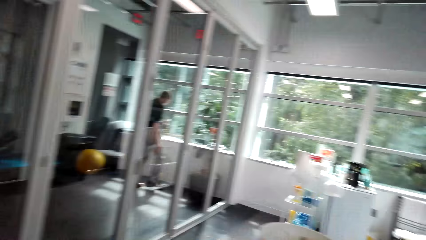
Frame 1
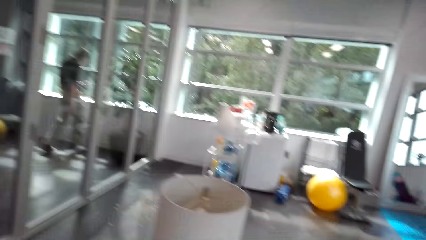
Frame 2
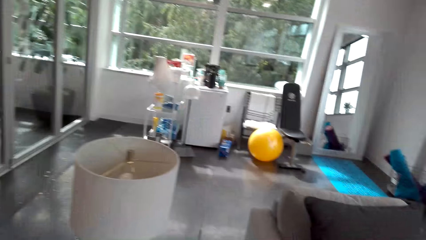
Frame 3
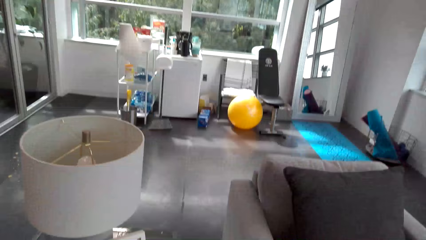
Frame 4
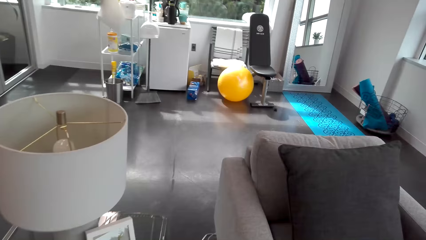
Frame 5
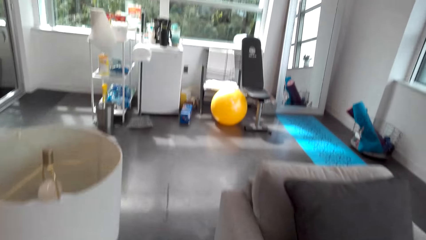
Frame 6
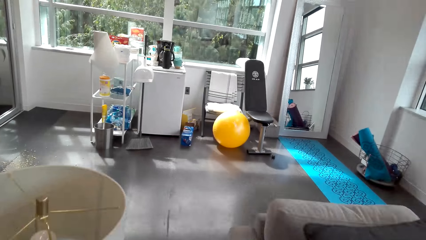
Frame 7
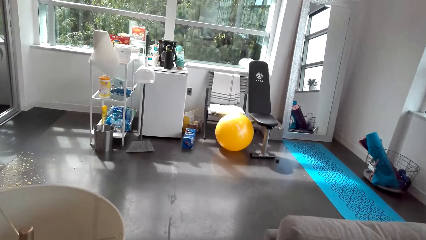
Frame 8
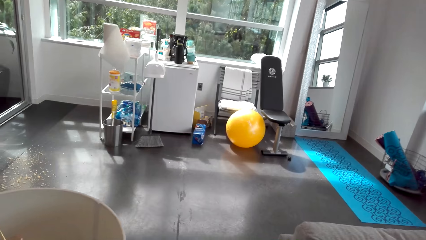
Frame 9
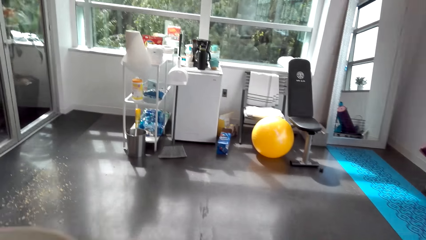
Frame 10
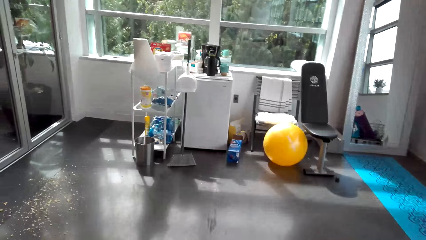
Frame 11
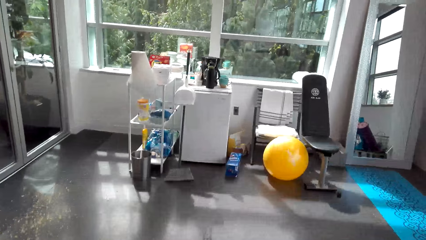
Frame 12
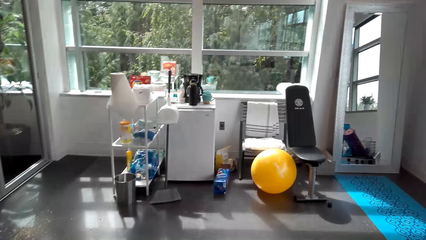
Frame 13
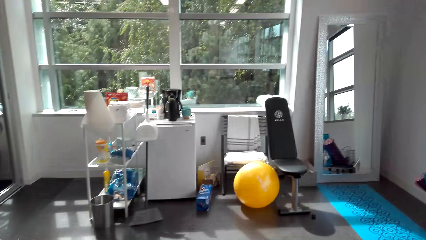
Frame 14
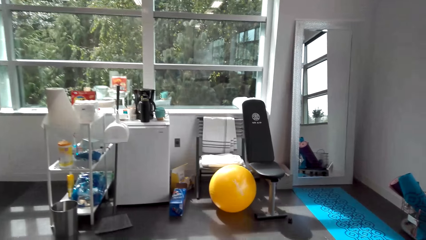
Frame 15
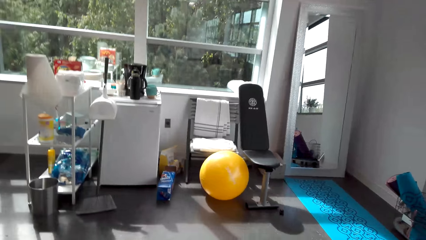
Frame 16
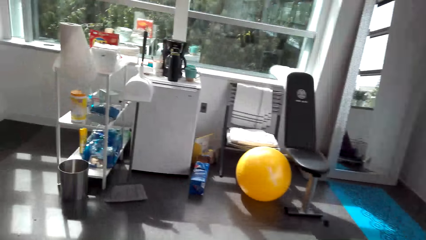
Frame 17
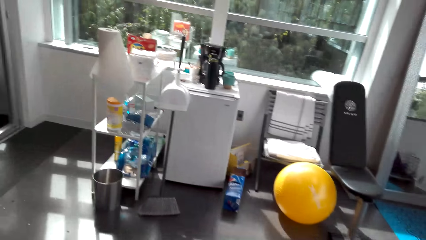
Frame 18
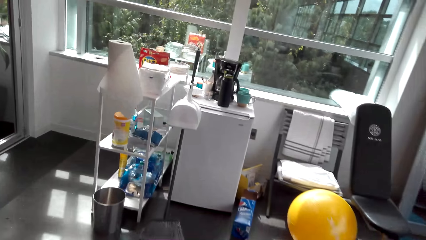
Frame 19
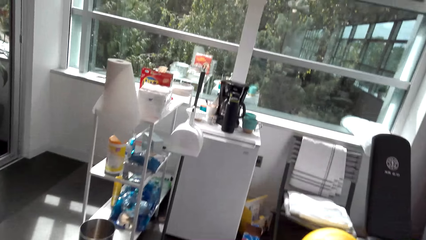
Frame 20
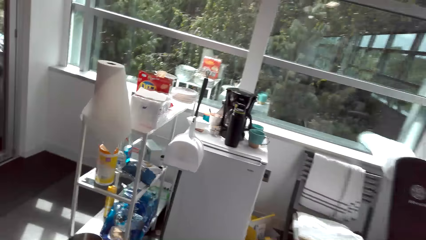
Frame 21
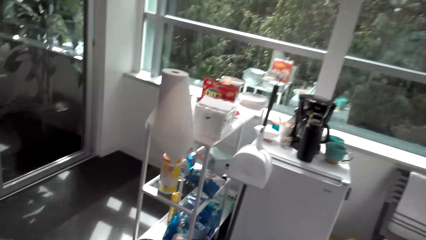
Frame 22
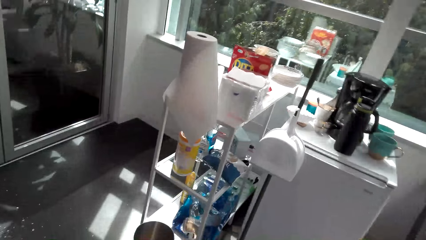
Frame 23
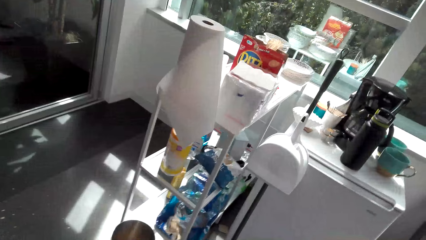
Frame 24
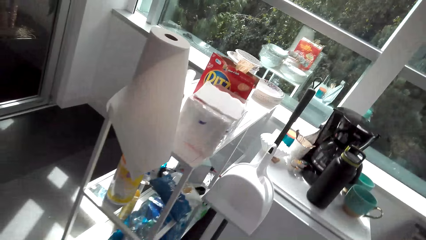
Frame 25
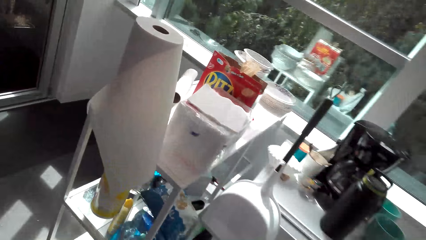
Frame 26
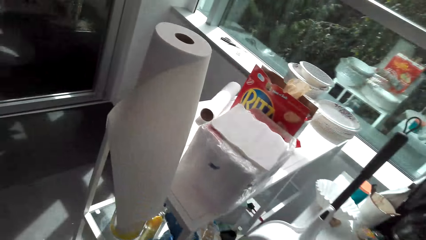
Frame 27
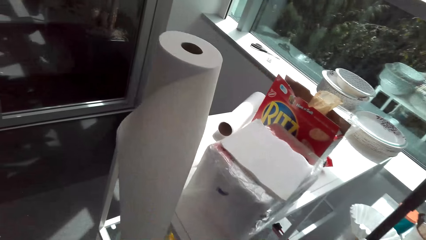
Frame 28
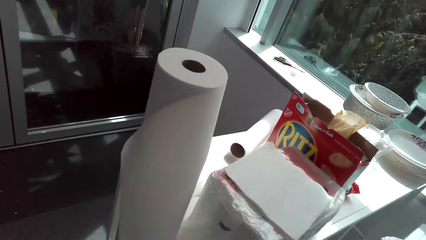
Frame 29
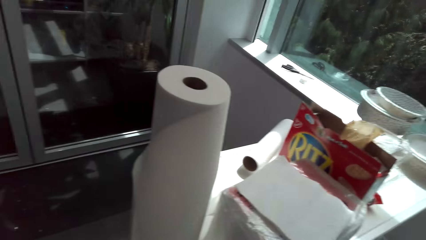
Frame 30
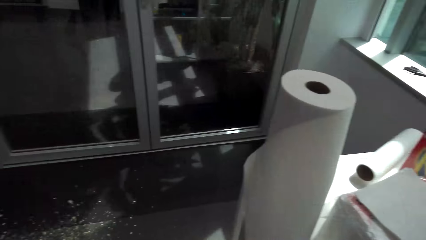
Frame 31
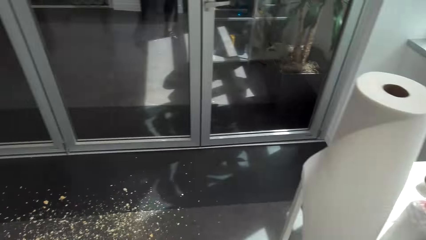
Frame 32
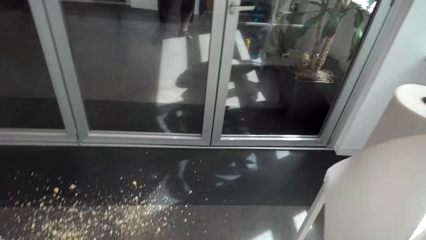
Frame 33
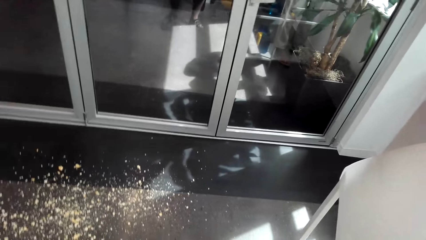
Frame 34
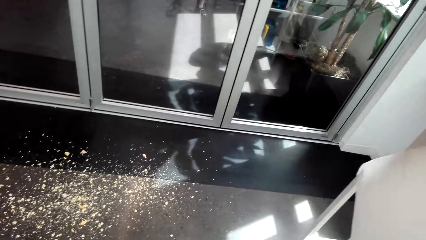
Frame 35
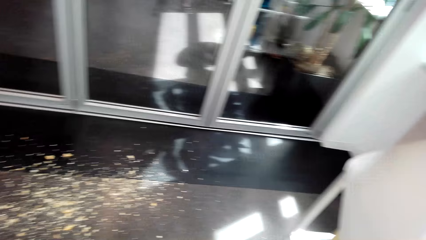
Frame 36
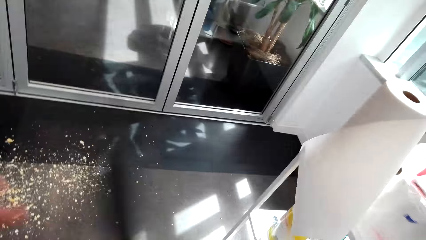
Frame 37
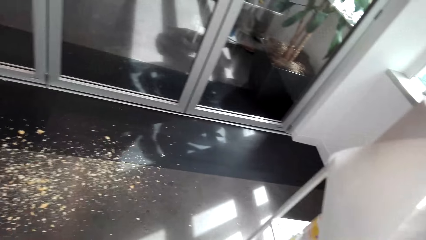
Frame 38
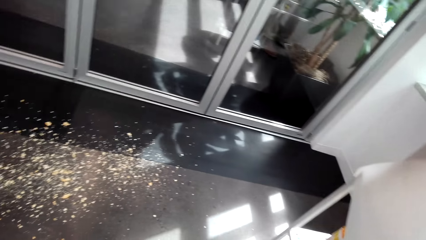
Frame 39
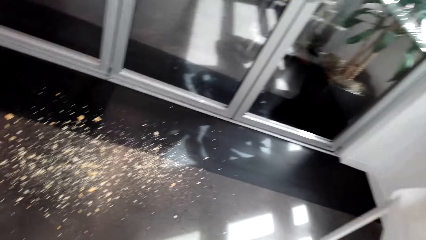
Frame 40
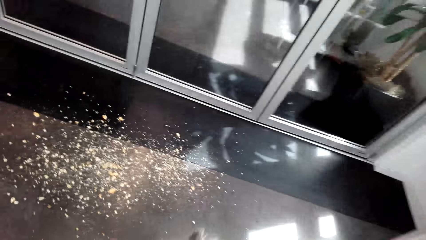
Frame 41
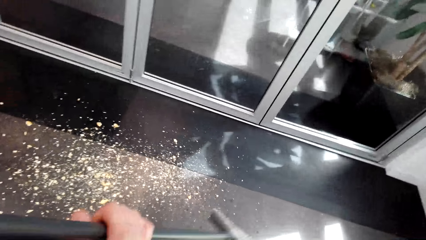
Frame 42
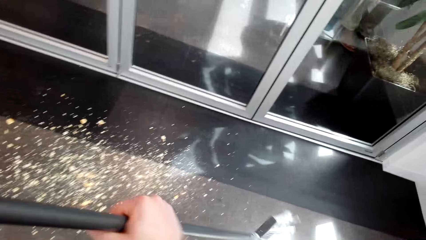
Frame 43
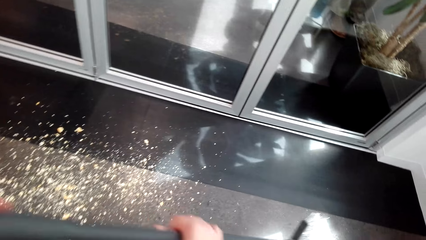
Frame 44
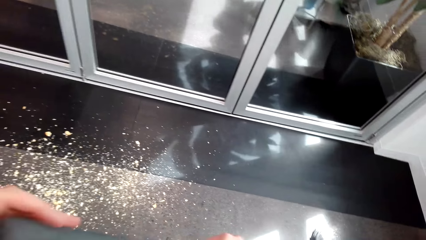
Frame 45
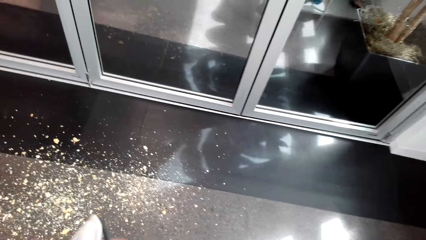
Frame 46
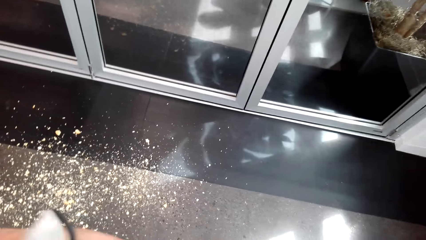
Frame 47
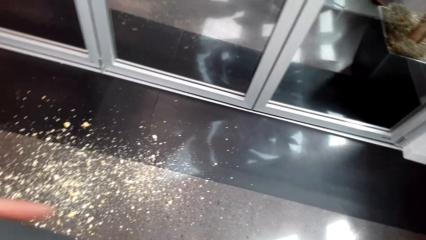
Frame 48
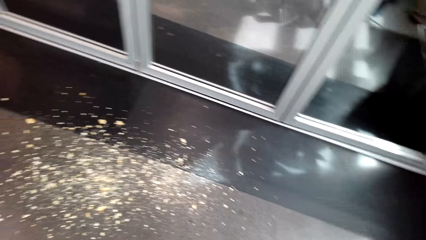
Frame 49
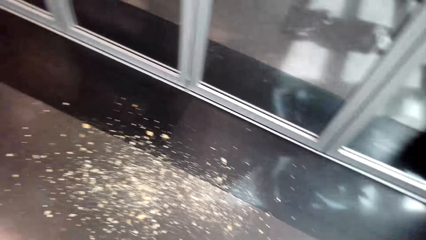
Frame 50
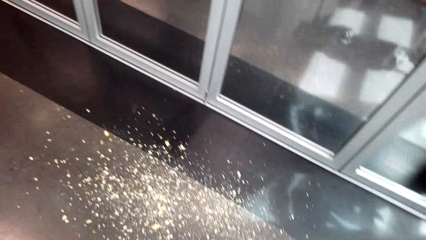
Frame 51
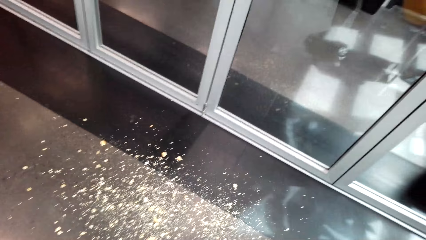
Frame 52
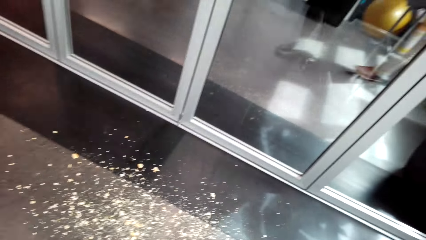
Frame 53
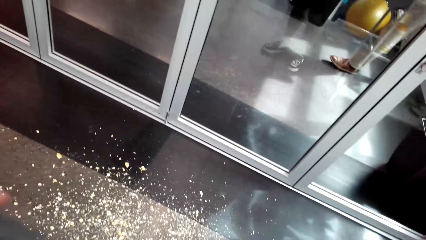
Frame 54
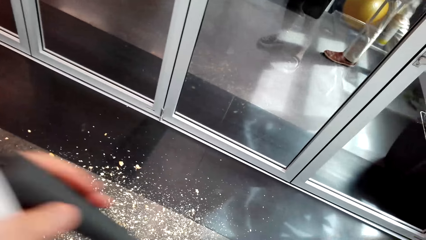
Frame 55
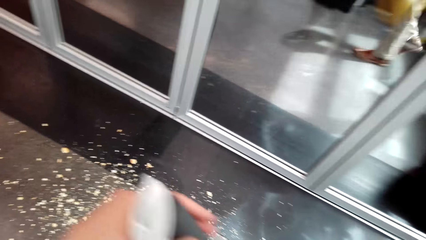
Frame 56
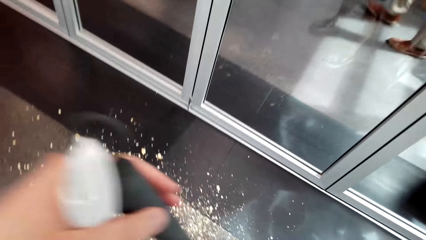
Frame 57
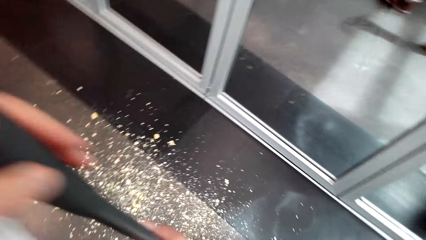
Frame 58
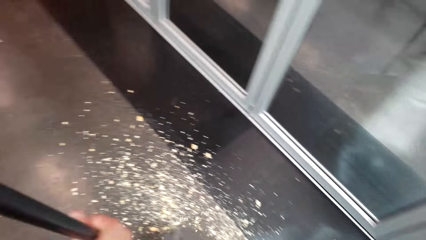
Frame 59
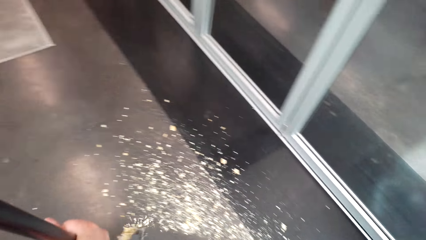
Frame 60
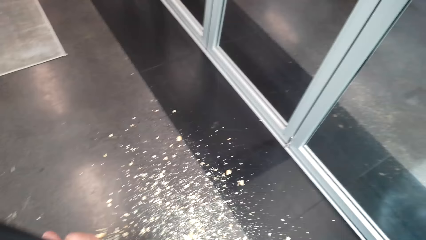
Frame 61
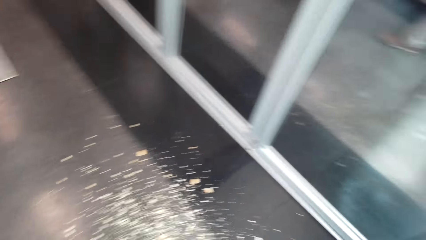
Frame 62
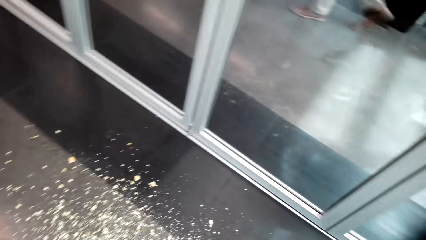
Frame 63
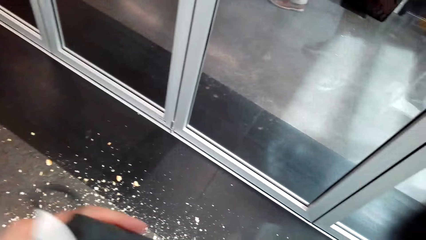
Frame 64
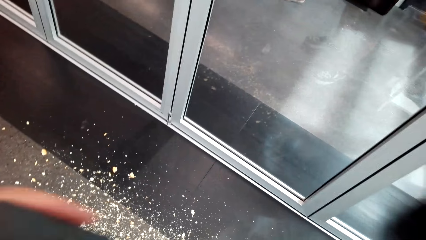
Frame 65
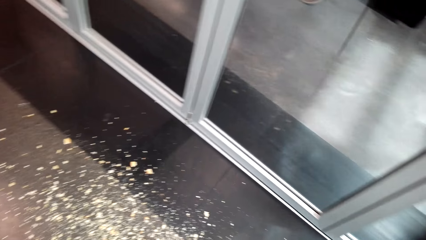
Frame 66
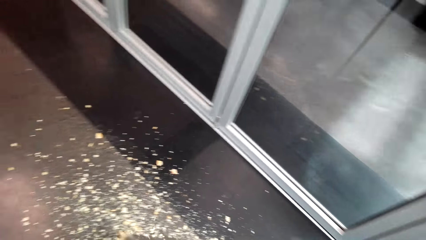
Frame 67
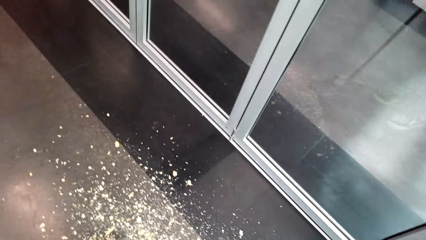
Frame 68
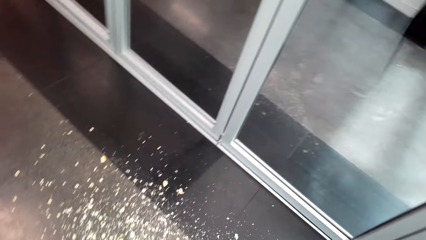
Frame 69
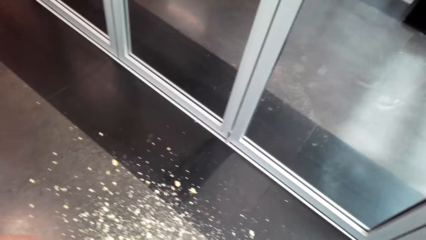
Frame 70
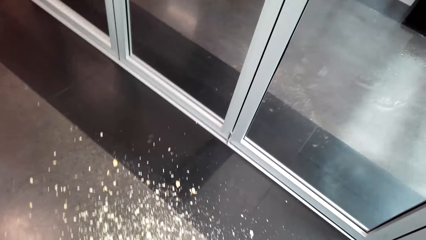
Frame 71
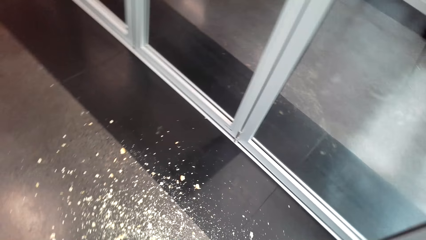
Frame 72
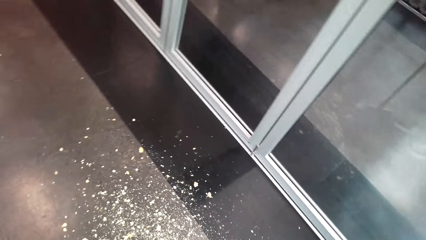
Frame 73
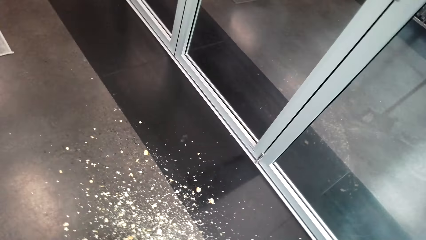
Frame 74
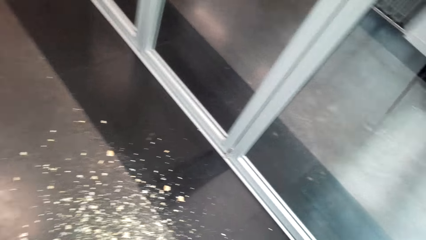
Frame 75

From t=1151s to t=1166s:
The camera wearer walks towards the countertop in the room. They pick up the brush broom and the dustpan leant on the countertop. They clean the dirt on the floor with the broom.
